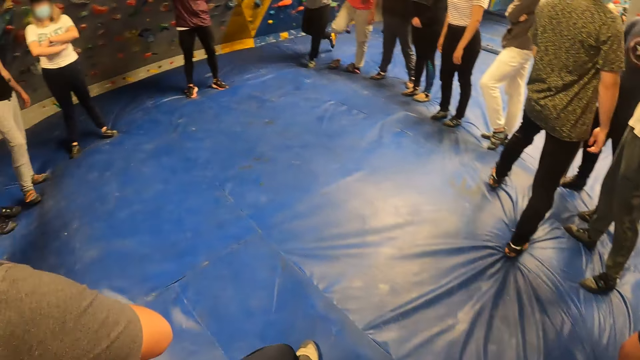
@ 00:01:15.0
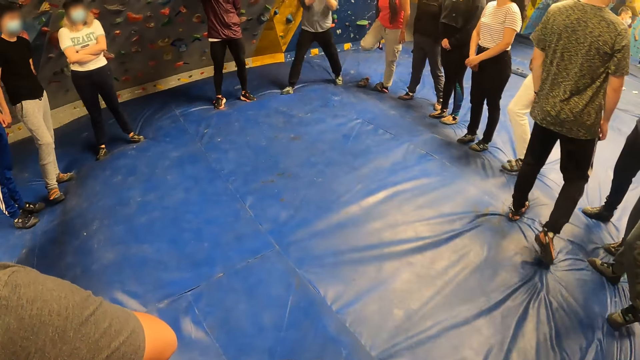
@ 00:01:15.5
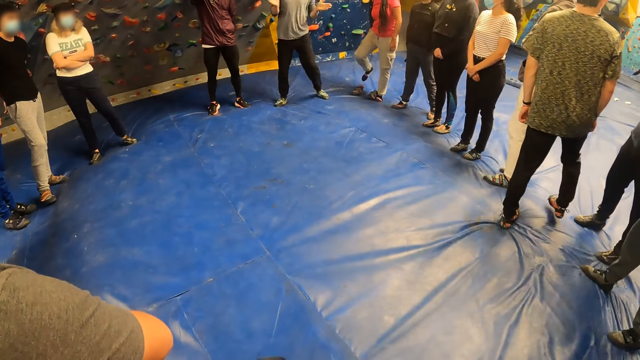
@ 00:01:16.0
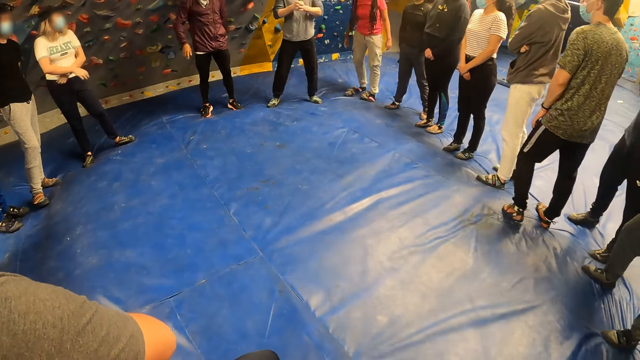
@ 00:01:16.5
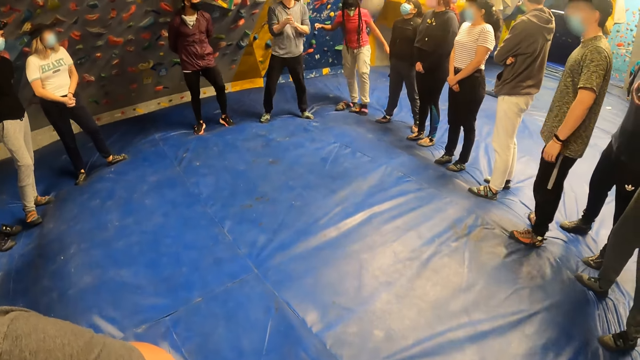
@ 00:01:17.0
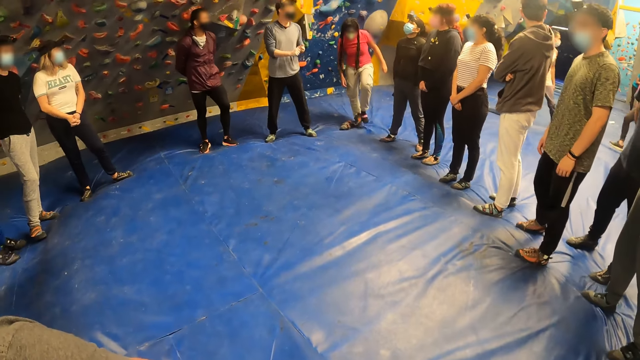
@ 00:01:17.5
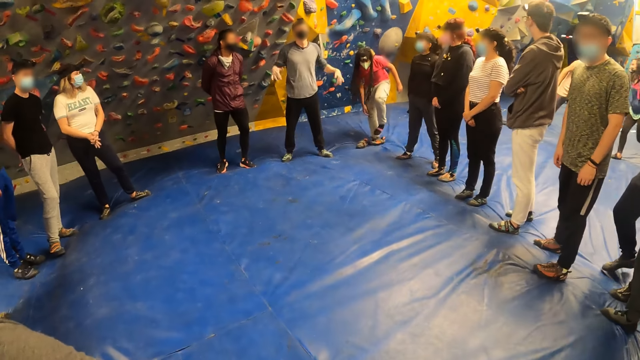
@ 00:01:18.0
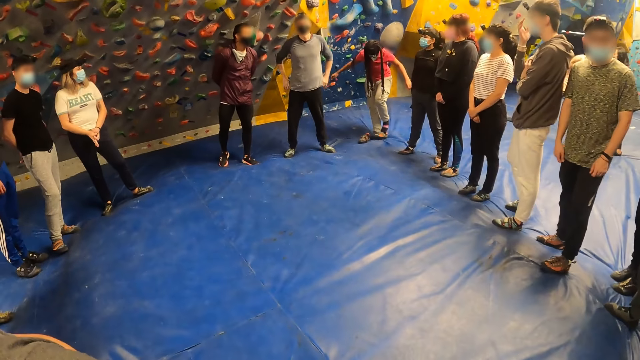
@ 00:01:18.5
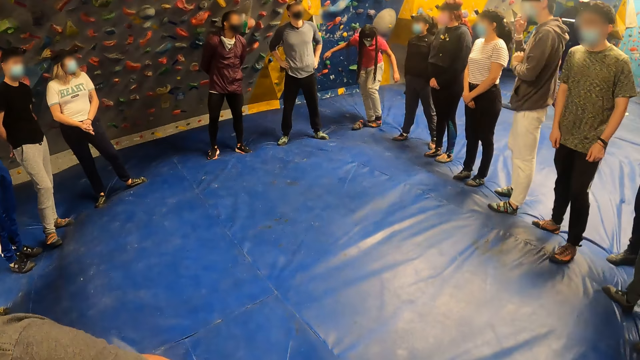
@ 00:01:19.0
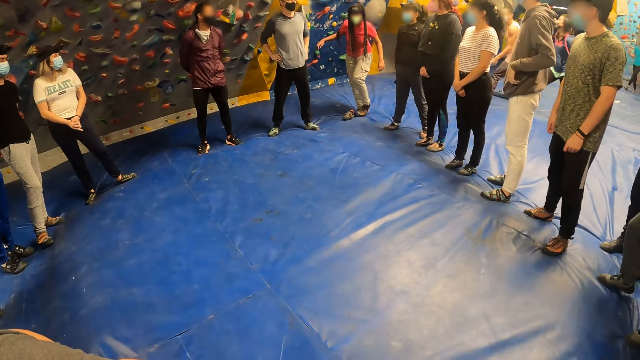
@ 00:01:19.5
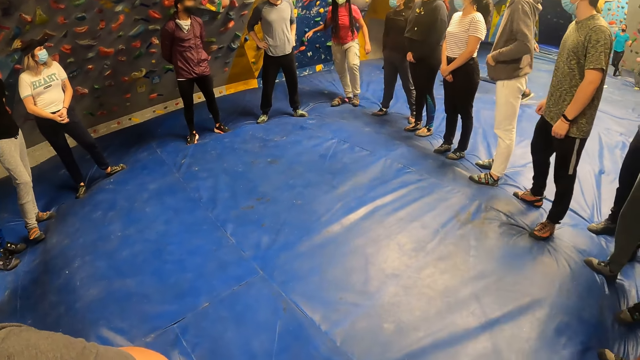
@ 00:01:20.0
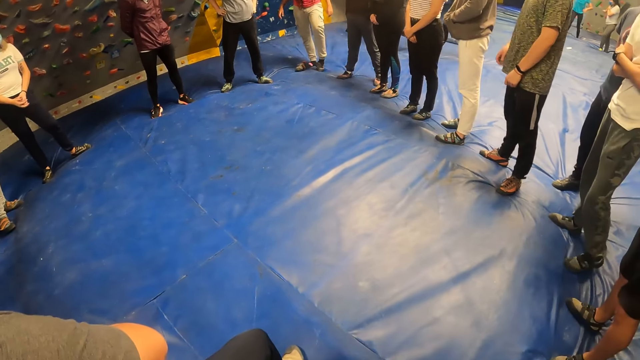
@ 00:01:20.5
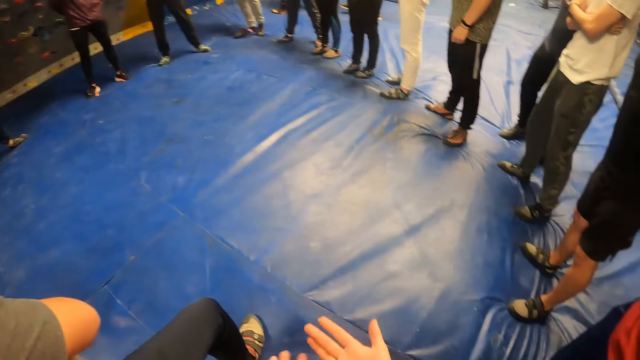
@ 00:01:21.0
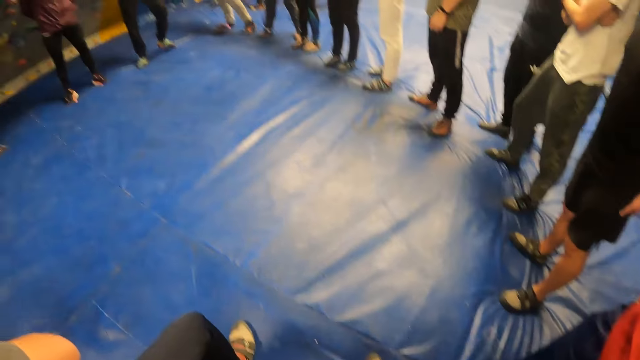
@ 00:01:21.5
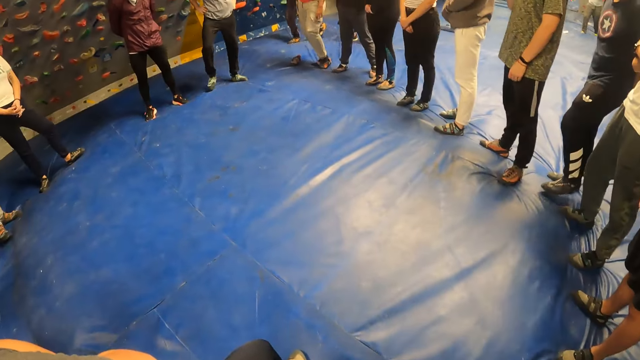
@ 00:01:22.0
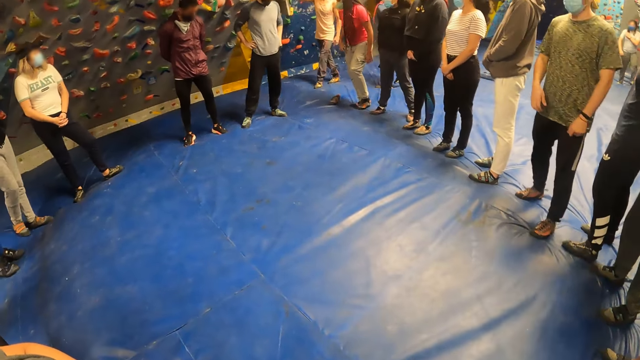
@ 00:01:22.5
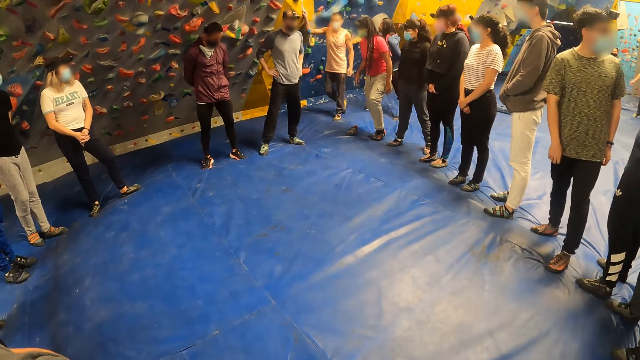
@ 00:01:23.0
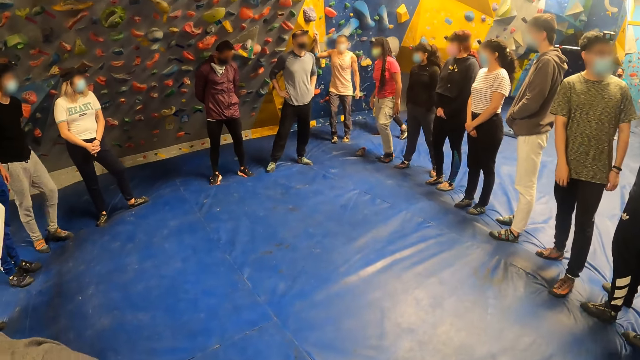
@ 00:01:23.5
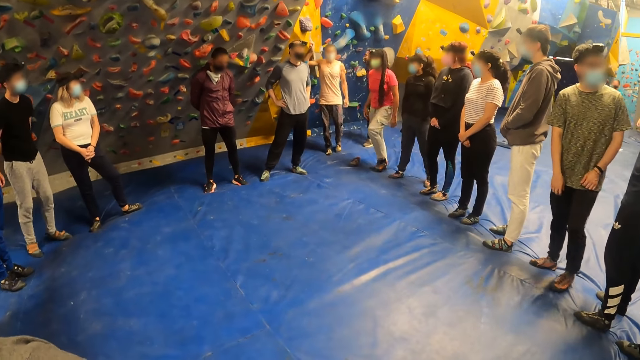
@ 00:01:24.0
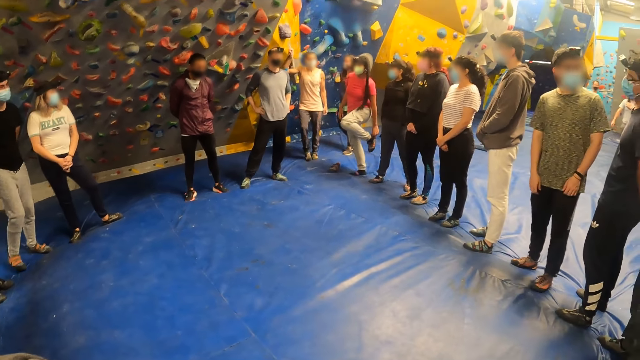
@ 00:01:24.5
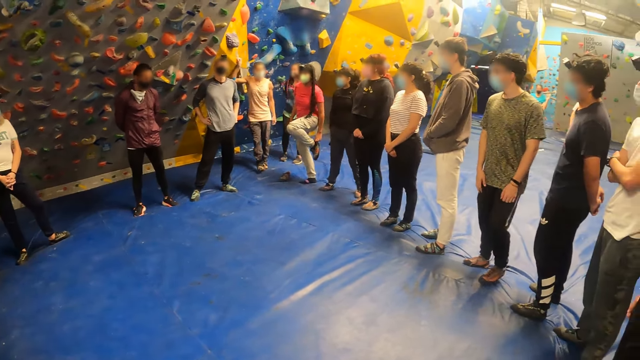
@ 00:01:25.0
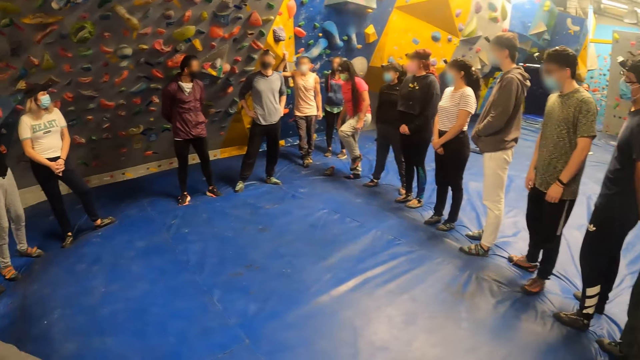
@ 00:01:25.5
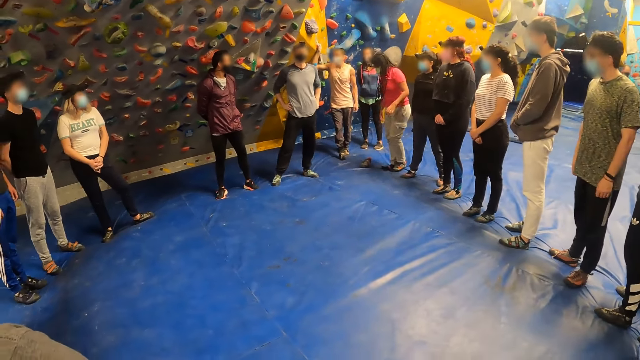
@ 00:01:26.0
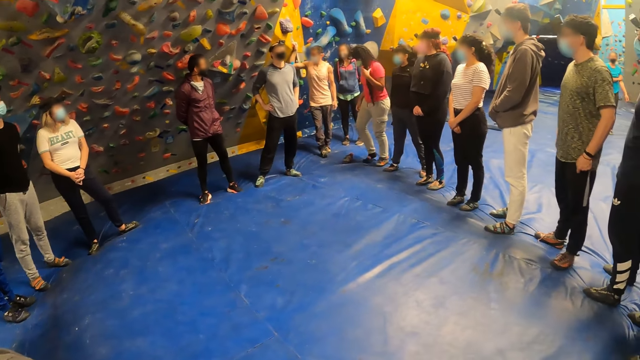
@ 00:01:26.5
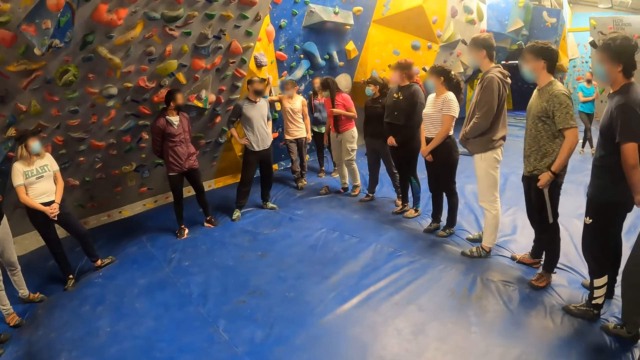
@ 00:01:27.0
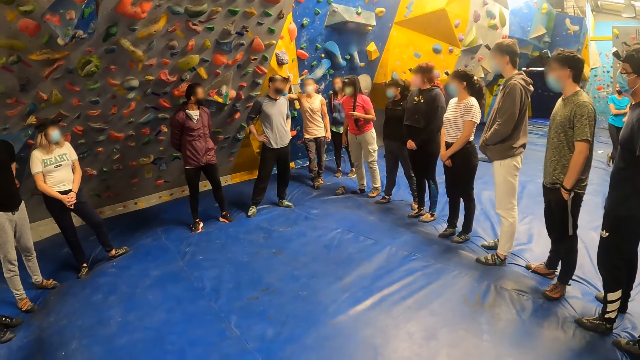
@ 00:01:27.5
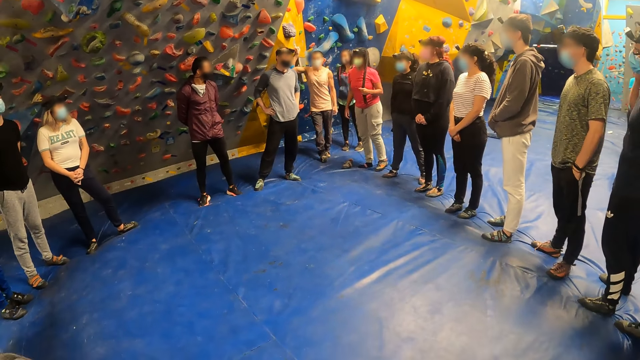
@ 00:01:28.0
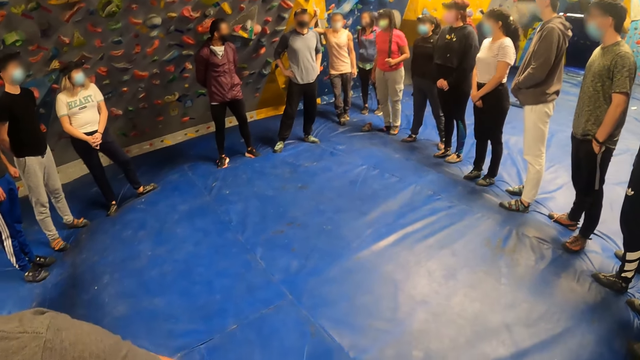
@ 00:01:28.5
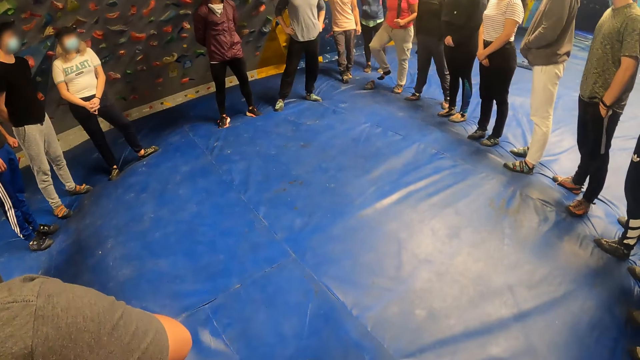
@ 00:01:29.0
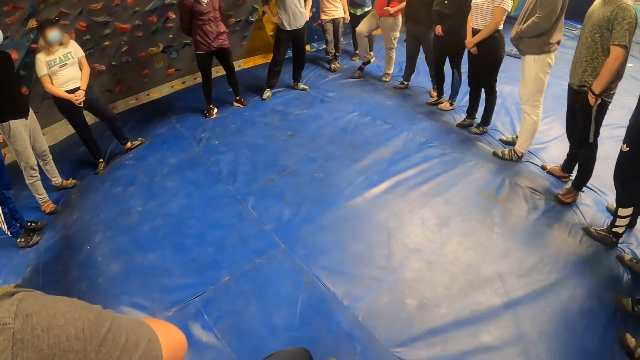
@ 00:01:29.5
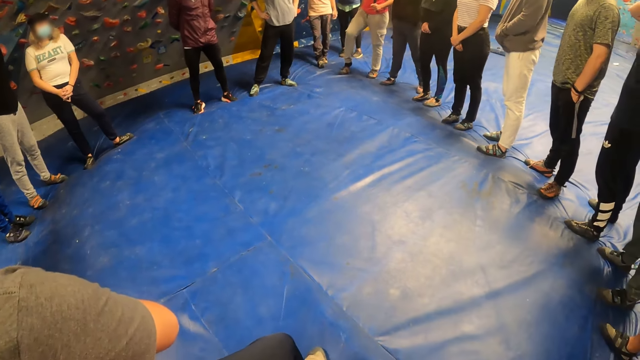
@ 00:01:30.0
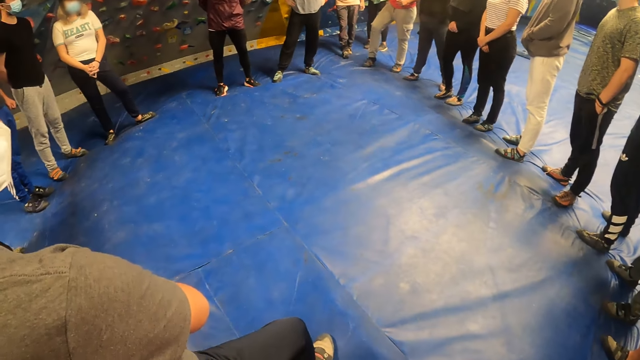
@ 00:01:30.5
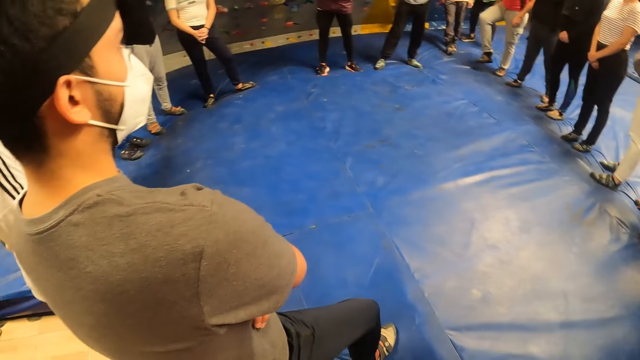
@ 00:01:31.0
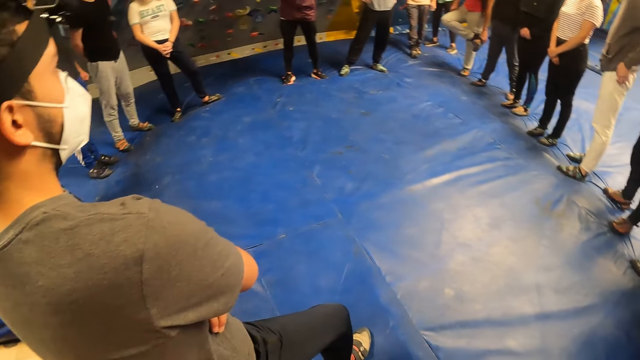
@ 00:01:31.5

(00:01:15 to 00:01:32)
The camera wearer stops at the wall climb challenge game ground. They gesture. The man puts his right hand into his right pocket and puts his left hand into his left pocket.

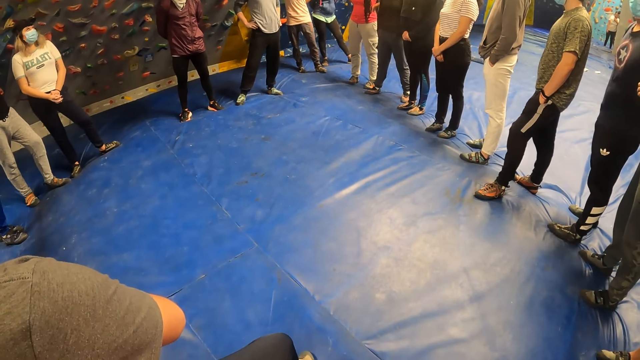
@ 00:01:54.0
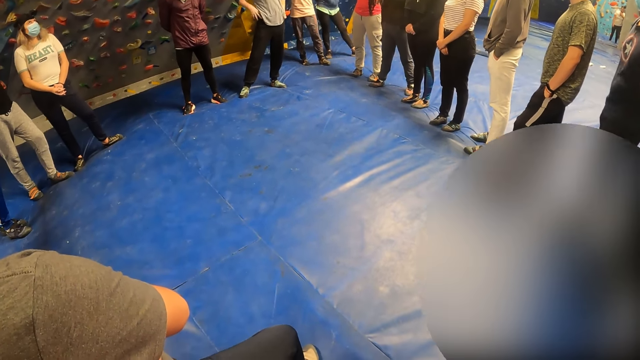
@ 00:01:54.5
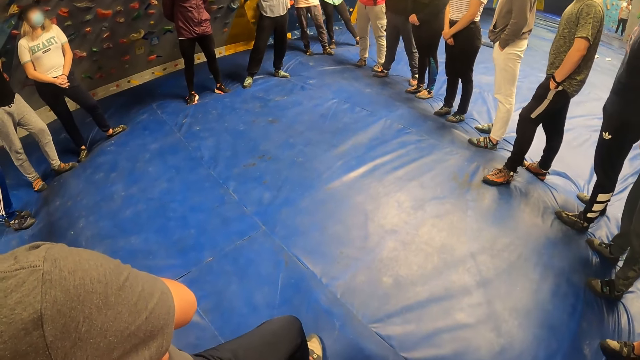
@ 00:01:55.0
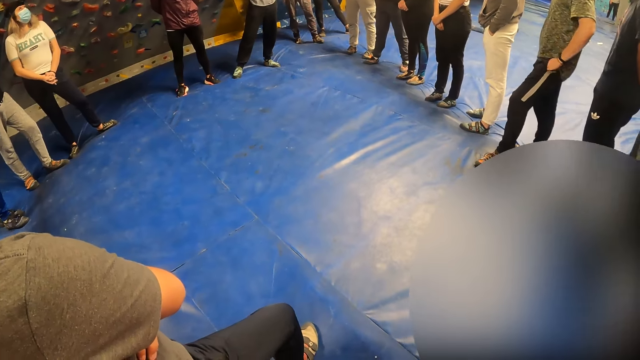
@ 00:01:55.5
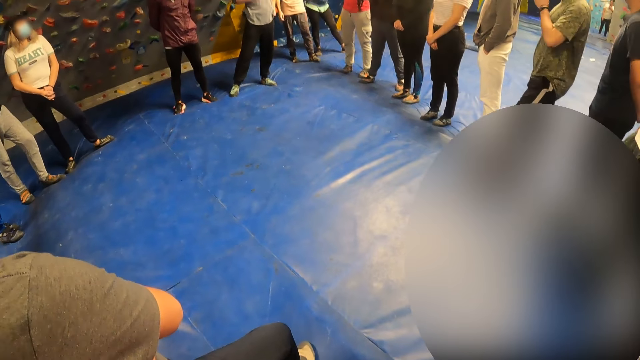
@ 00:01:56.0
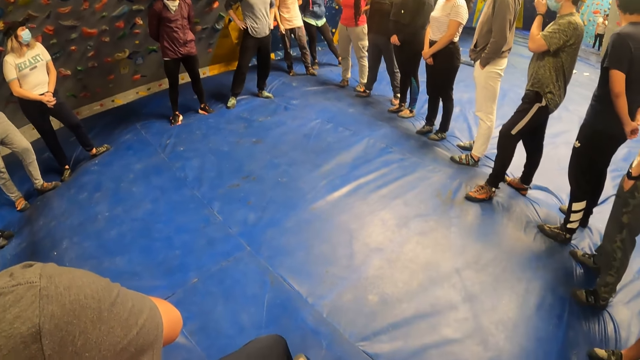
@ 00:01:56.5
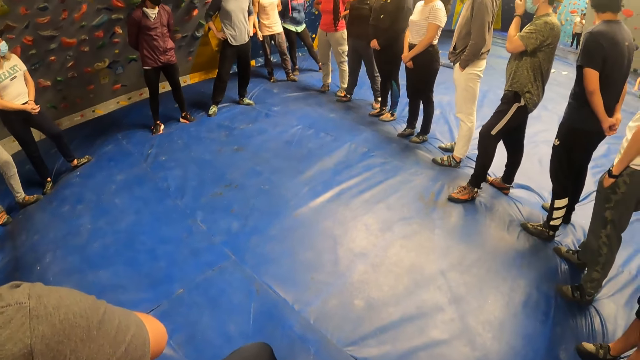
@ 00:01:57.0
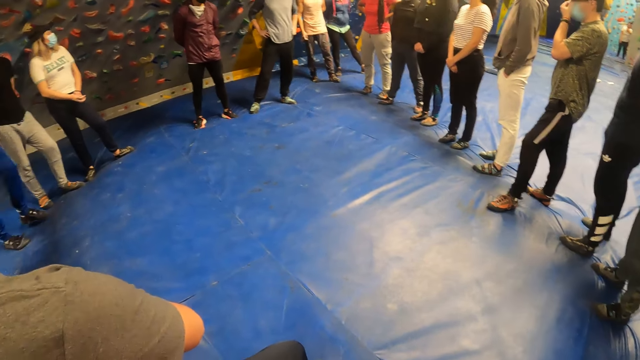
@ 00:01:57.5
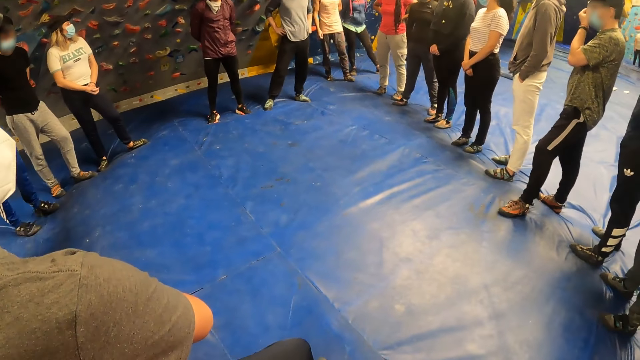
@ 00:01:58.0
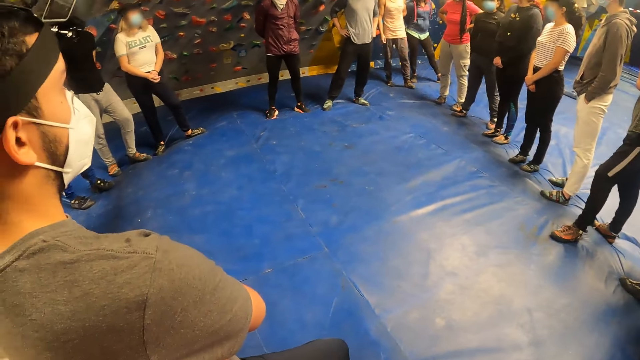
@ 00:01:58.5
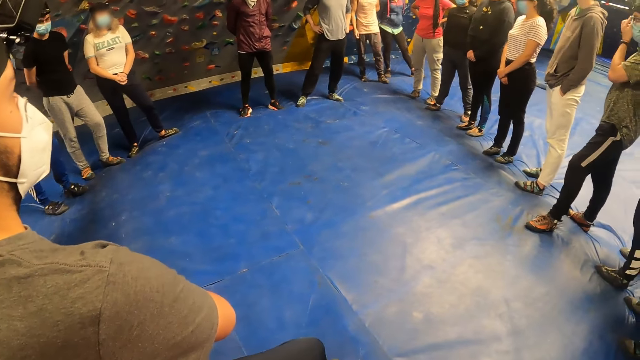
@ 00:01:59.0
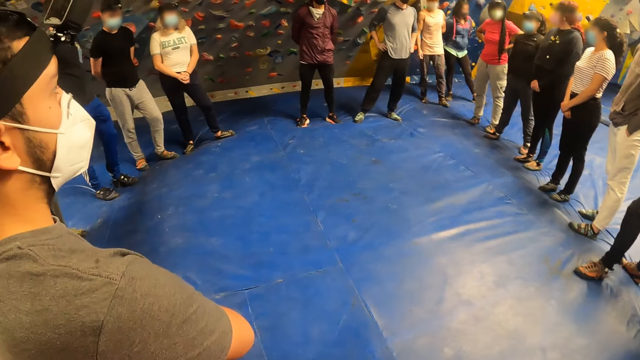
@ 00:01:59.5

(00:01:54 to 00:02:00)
The man removes his left hand from his left pocket and adjusts a facemask on his face with his left hand.
